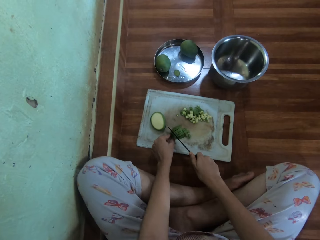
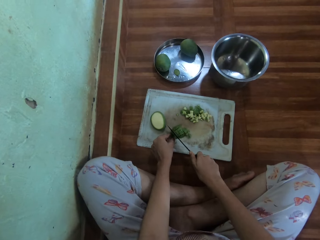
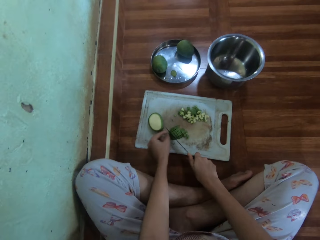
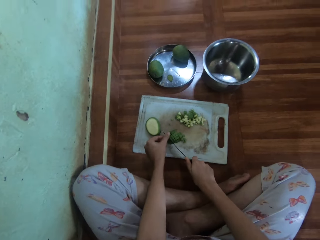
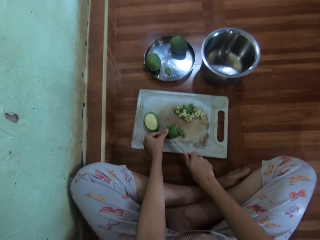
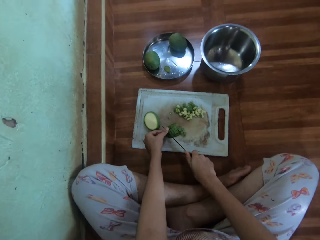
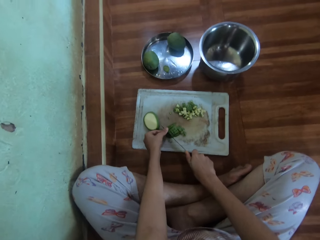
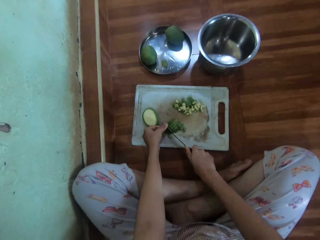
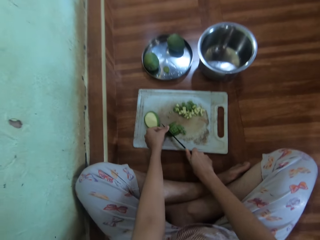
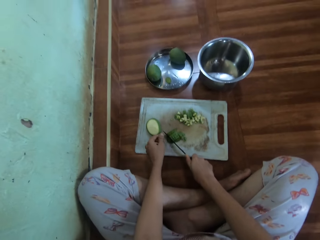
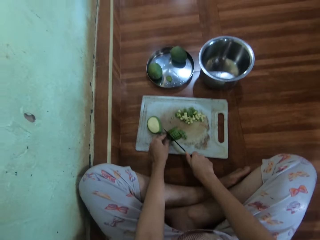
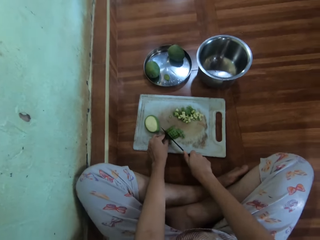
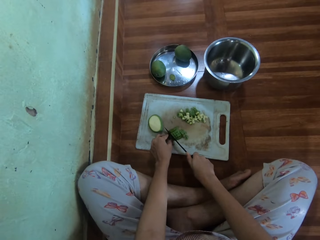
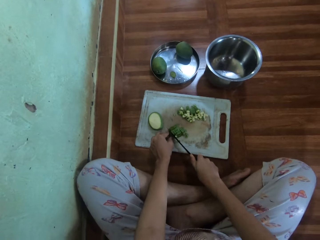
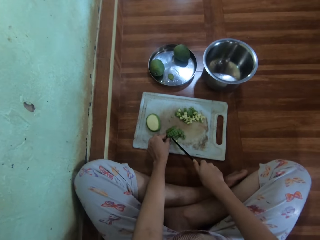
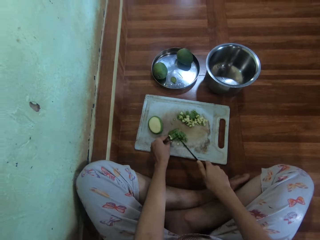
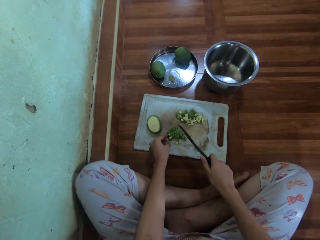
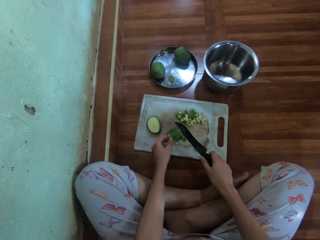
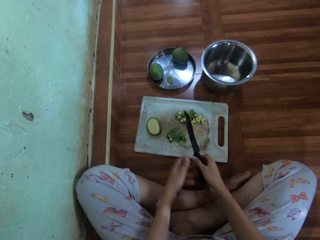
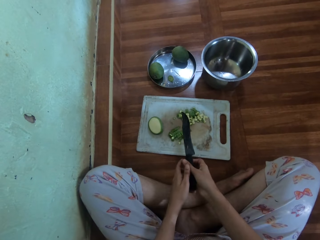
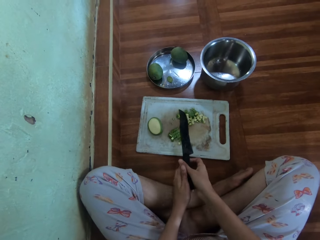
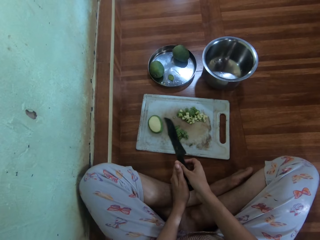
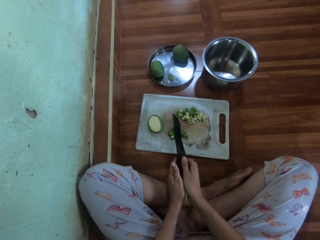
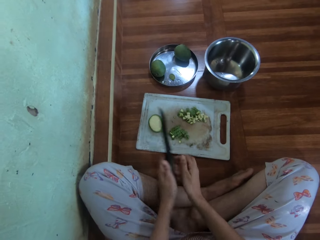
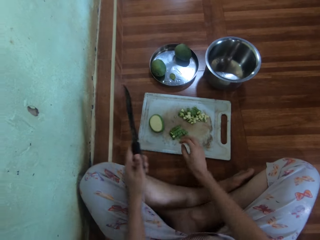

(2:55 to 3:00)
The camera wearer exchanges the knife to his left hand. He holds the knife with the left hand.

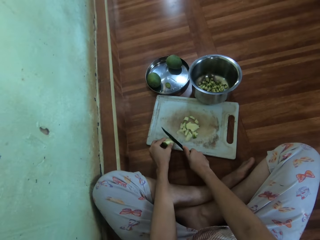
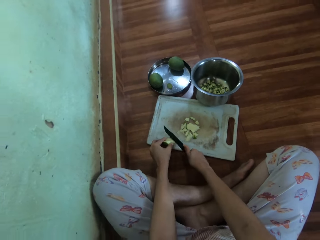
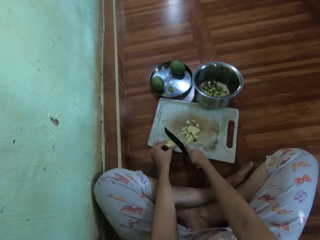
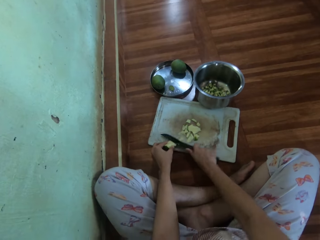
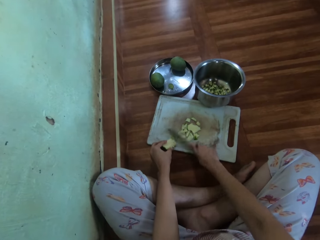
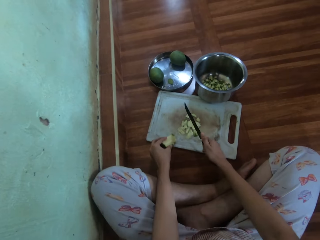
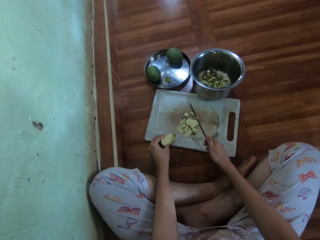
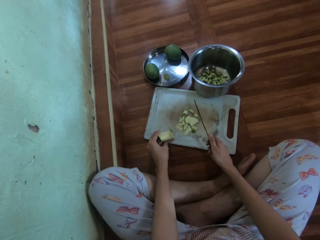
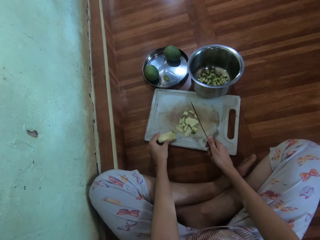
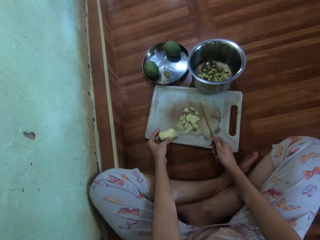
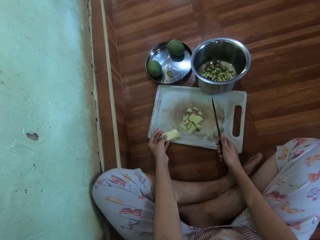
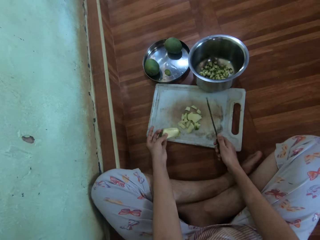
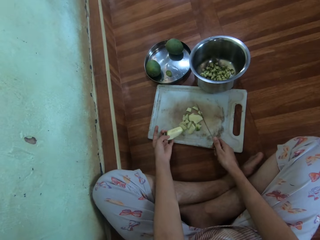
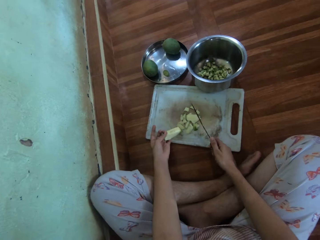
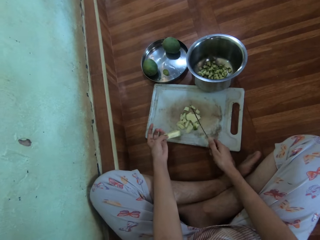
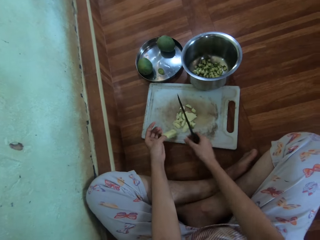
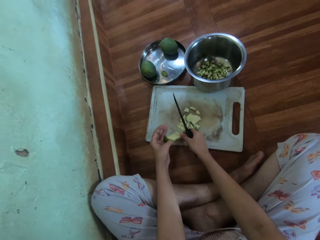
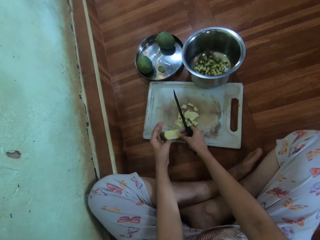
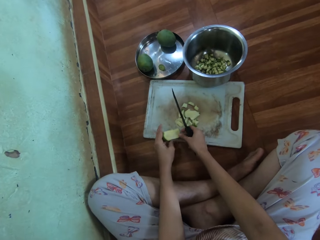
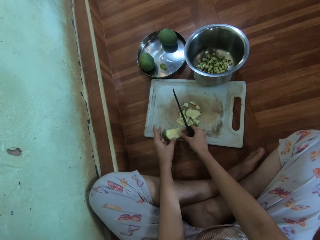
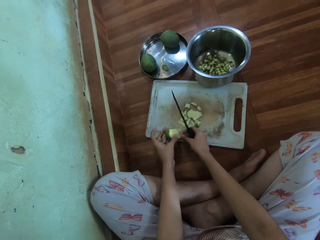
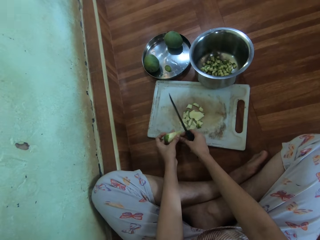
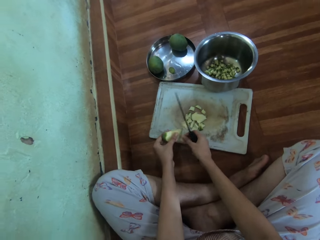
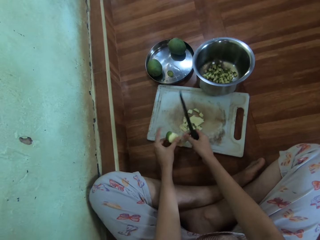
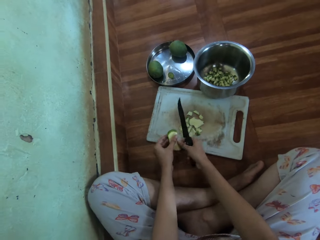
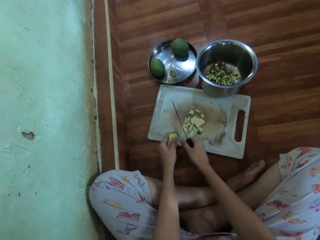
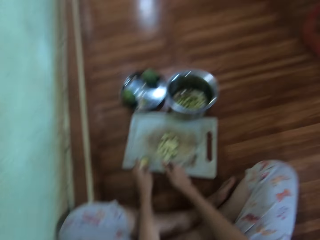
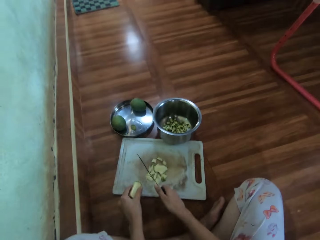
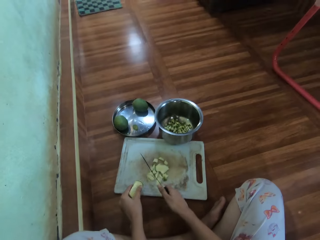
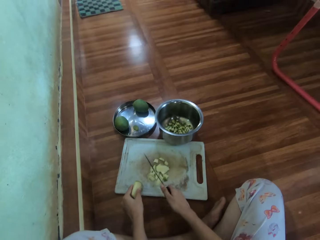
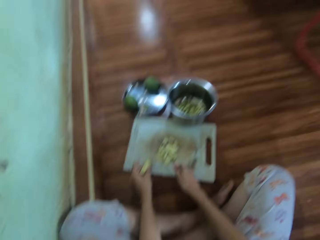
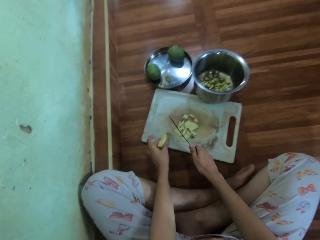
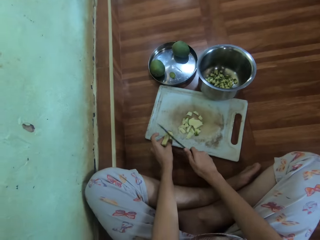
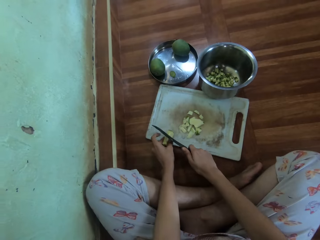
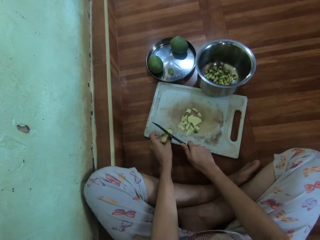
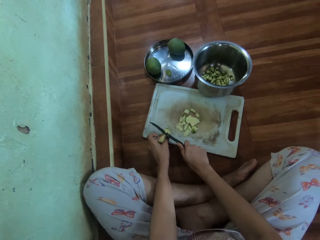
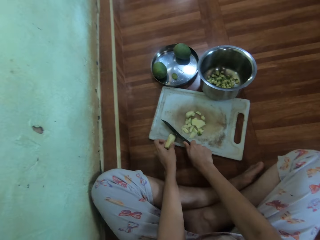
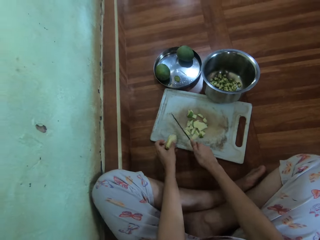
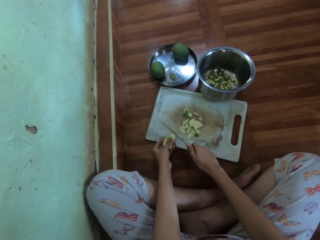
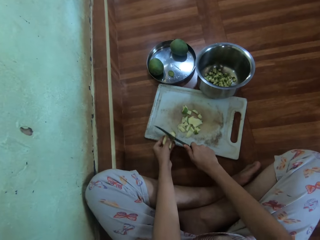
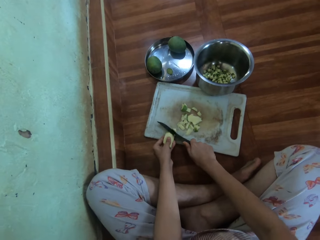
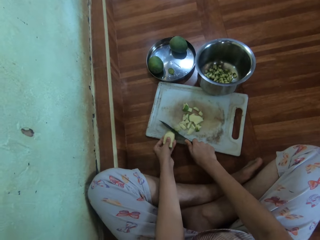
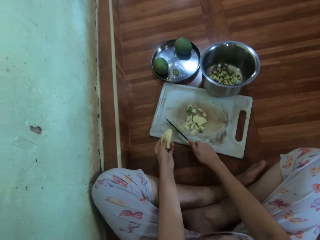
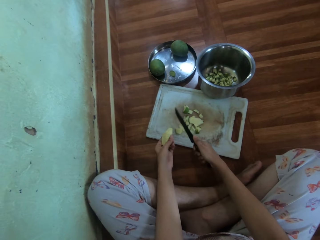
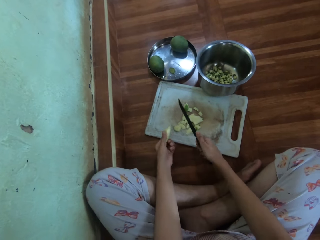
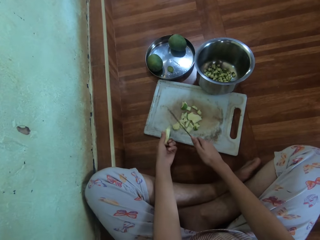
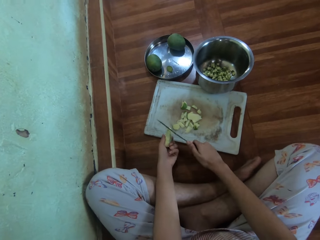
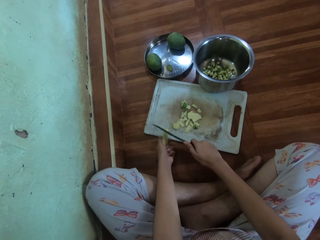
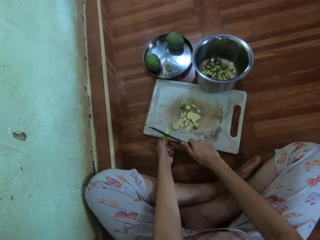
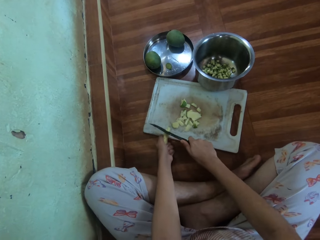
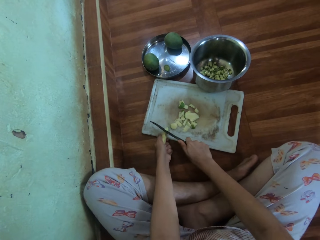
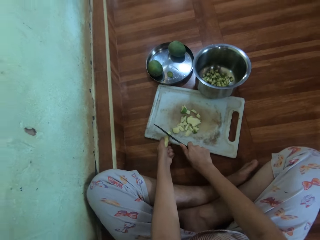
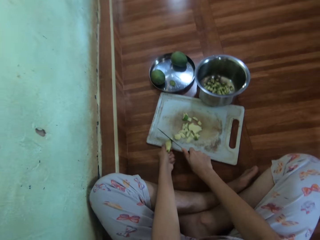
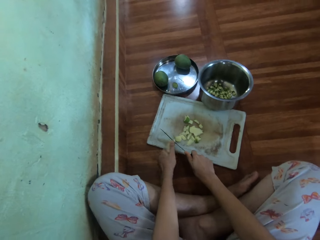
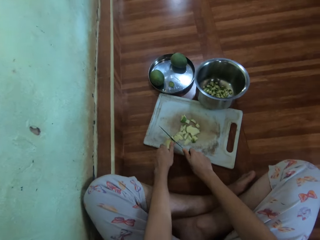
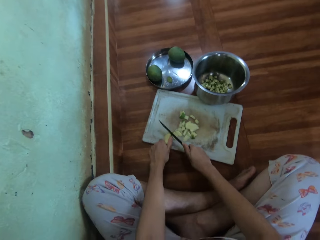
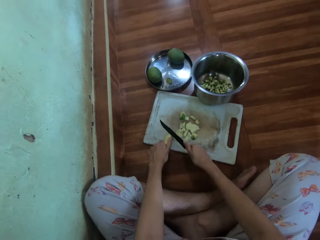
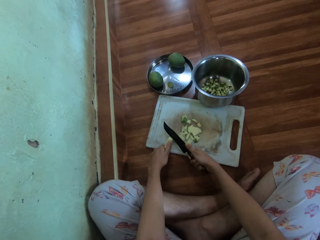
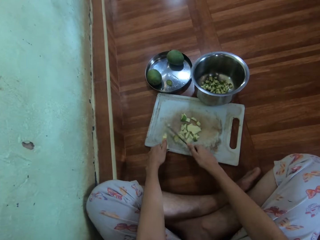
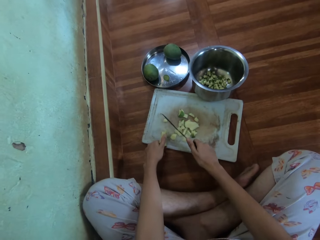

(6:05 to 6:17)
The camera wearer adjusts the mango. They cut the mango.

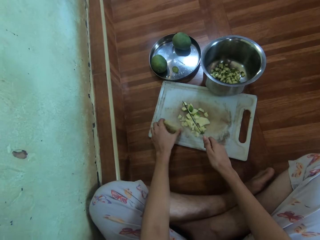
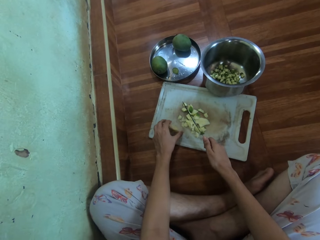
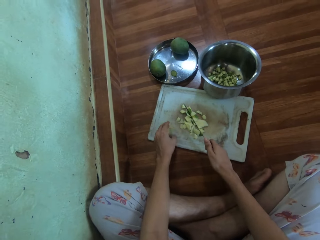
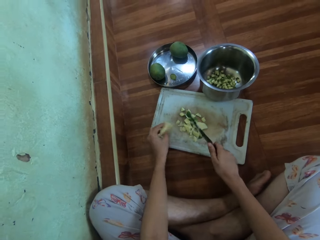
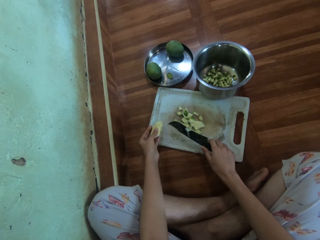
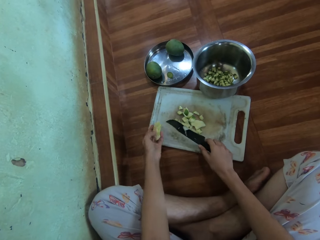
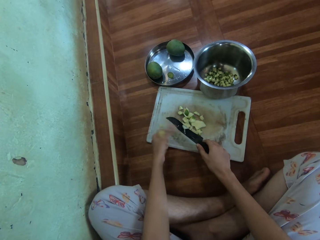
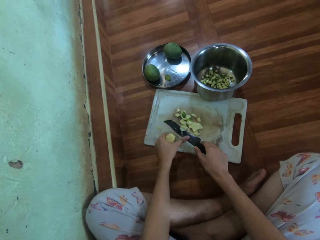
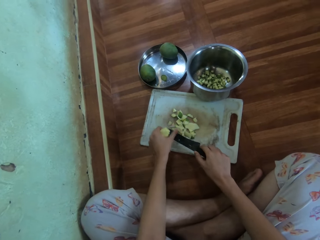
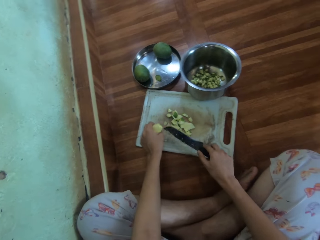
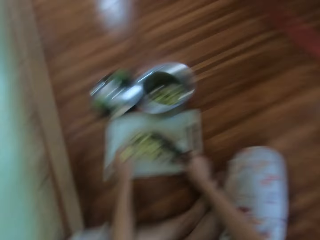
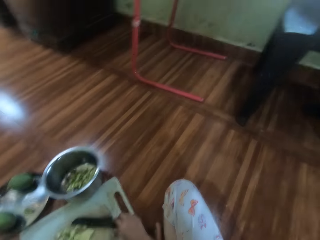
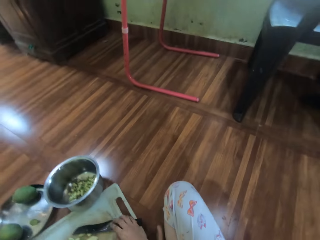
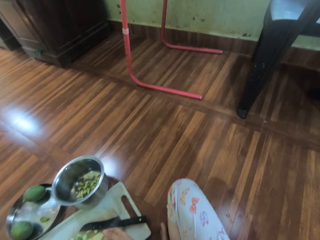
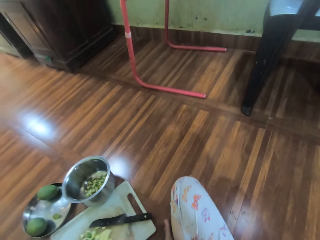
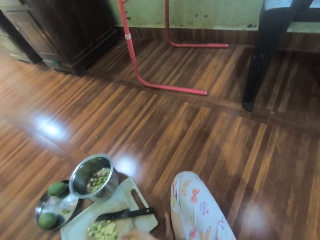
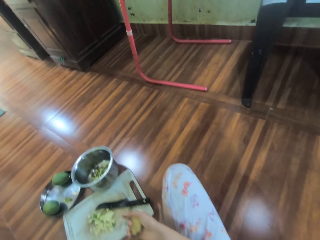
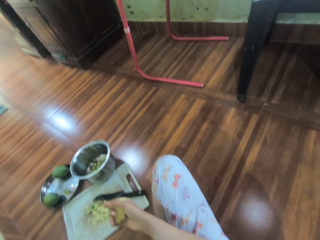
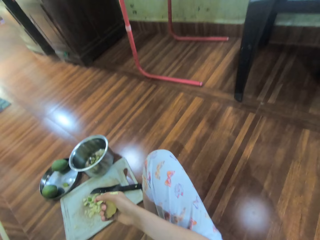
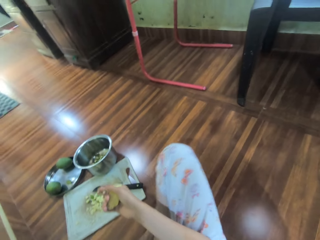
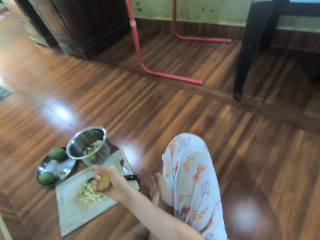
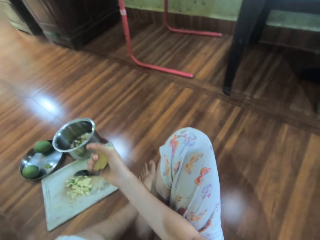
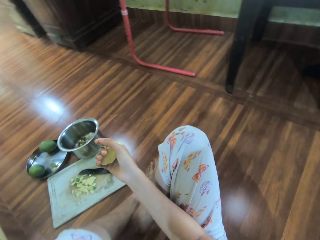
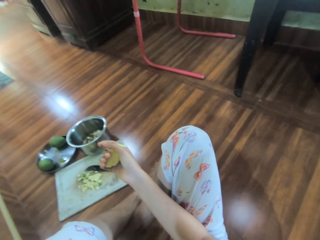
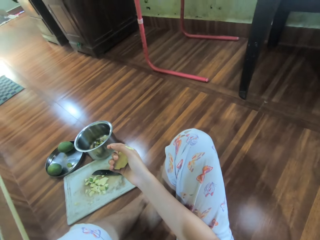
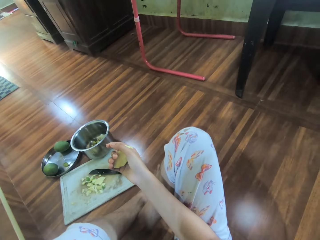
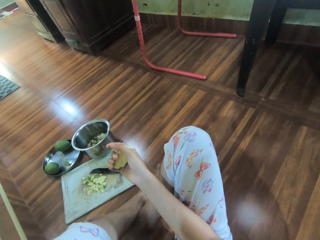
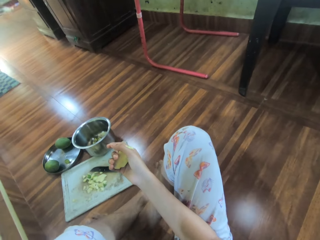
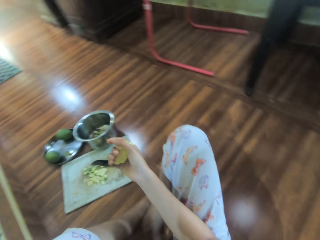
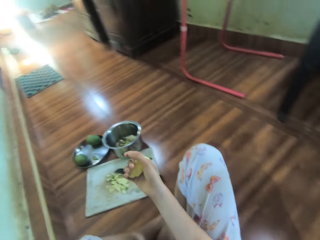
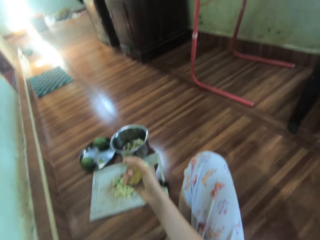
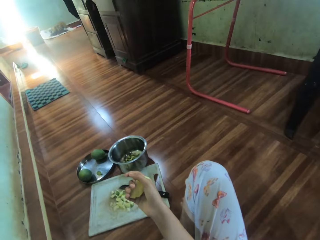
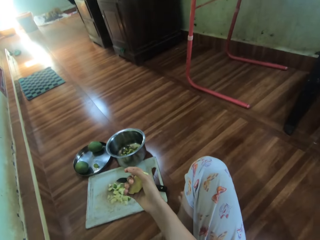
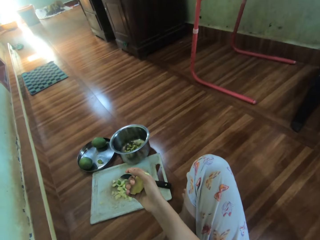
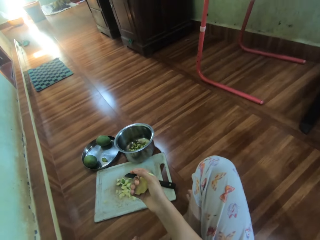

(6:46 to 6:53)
The camera wearer rubs the mango piece off the knife. They look around the room. They put the knife down.
